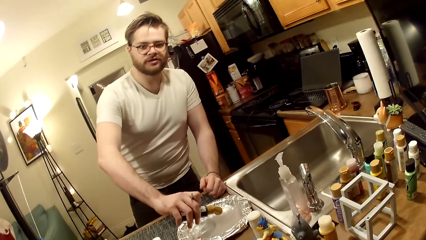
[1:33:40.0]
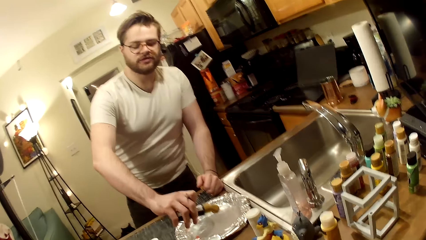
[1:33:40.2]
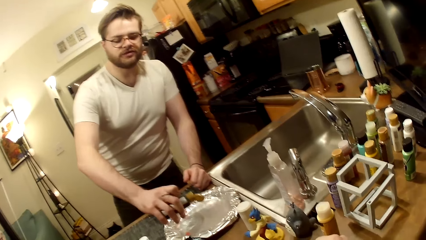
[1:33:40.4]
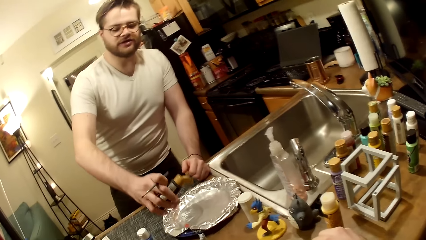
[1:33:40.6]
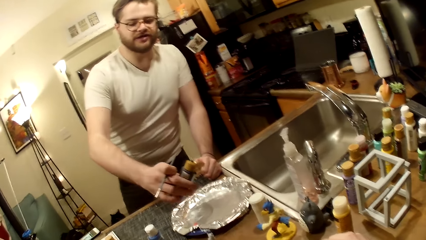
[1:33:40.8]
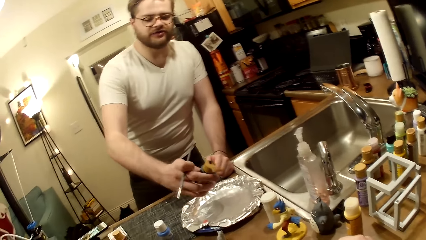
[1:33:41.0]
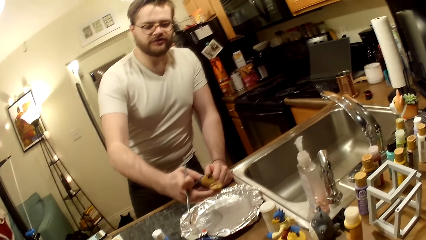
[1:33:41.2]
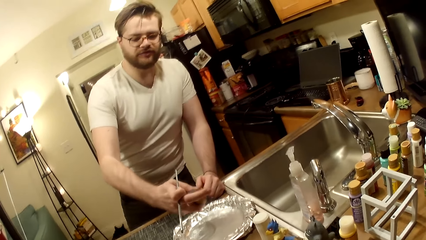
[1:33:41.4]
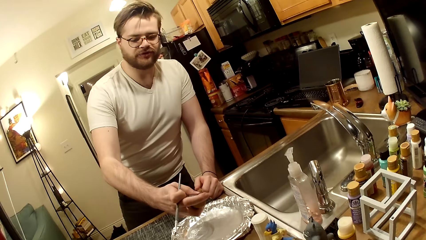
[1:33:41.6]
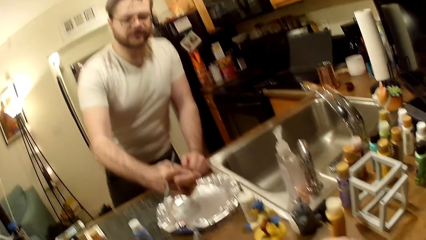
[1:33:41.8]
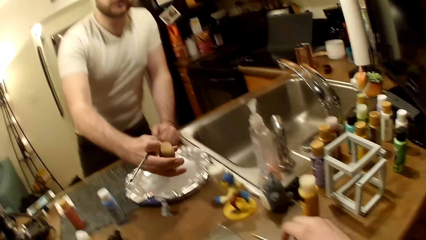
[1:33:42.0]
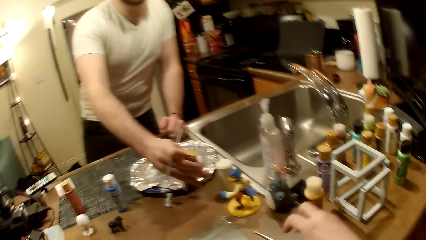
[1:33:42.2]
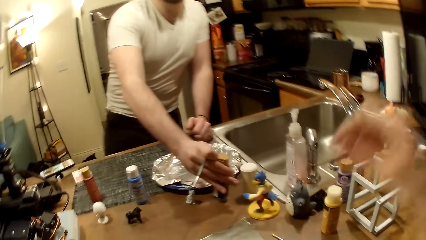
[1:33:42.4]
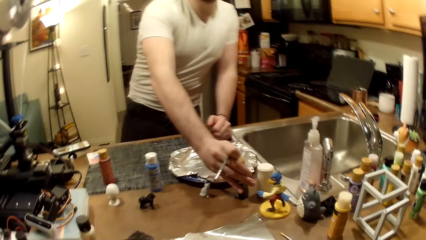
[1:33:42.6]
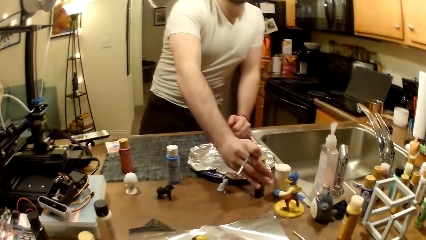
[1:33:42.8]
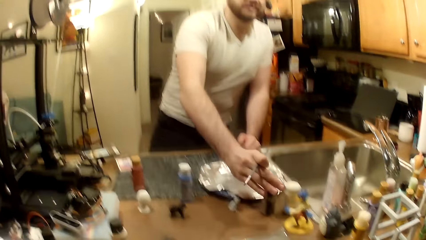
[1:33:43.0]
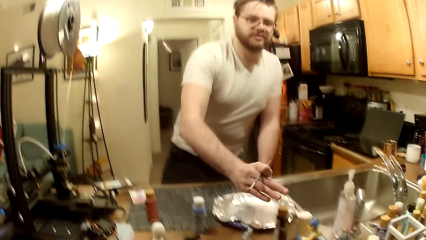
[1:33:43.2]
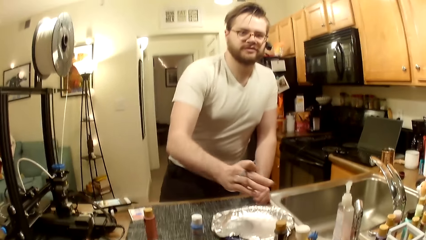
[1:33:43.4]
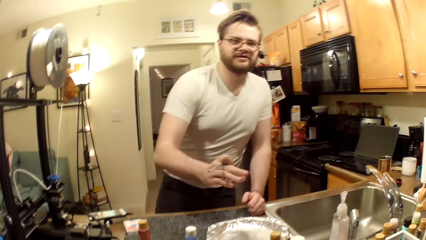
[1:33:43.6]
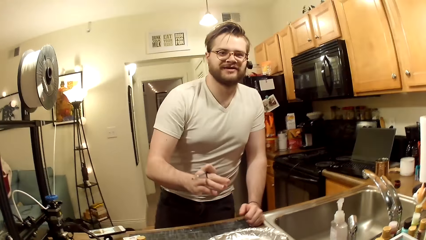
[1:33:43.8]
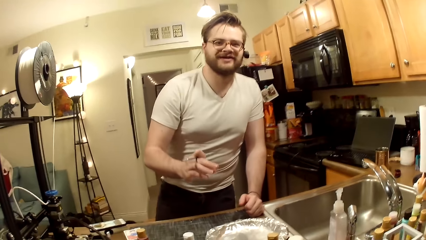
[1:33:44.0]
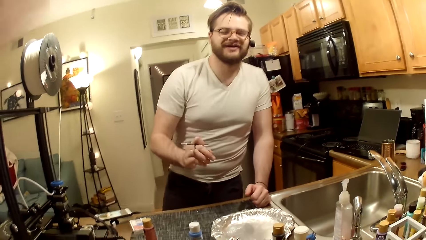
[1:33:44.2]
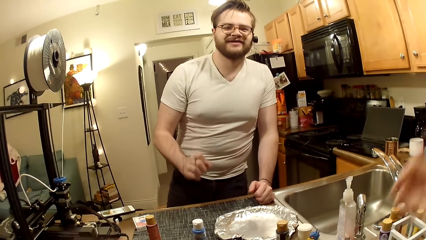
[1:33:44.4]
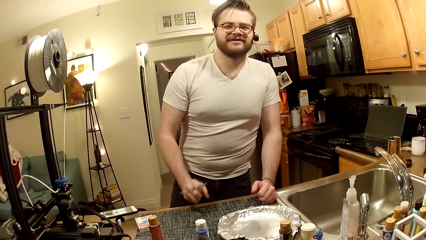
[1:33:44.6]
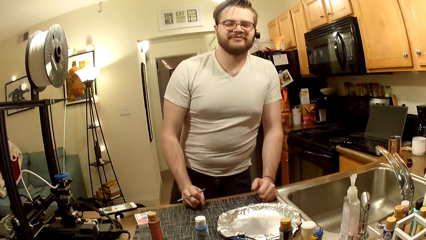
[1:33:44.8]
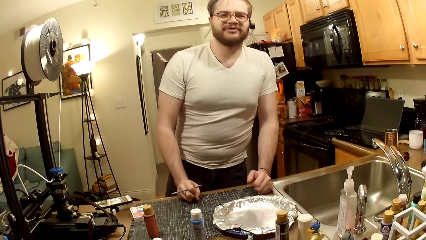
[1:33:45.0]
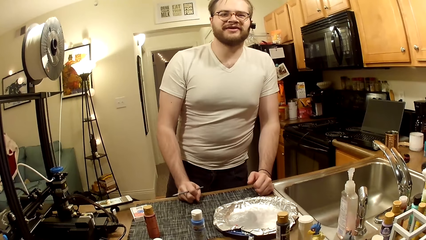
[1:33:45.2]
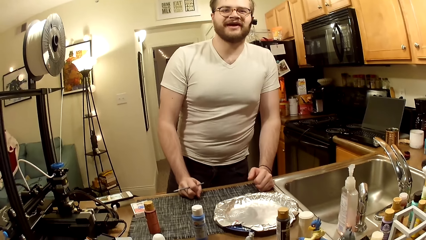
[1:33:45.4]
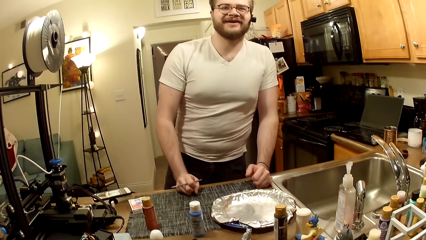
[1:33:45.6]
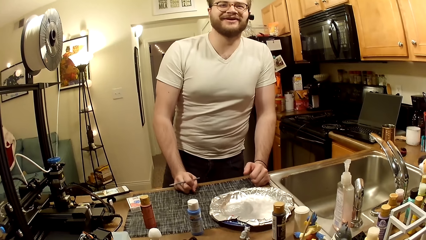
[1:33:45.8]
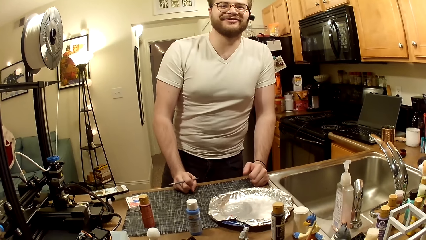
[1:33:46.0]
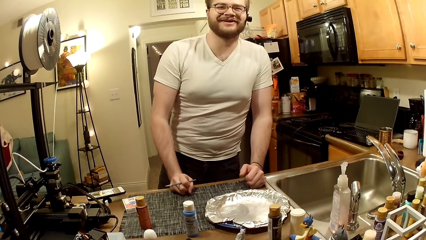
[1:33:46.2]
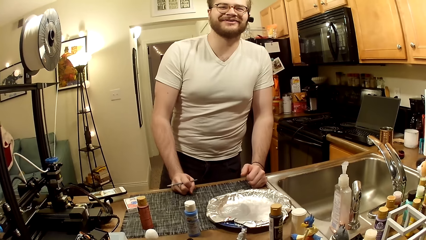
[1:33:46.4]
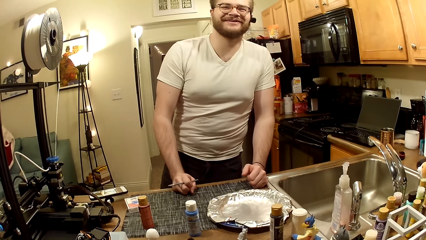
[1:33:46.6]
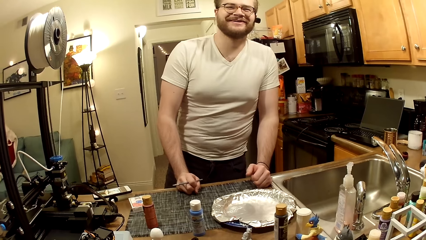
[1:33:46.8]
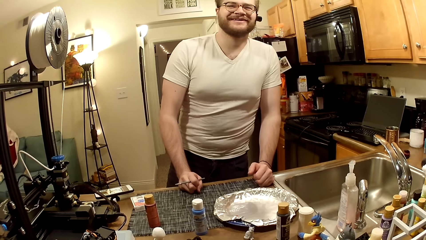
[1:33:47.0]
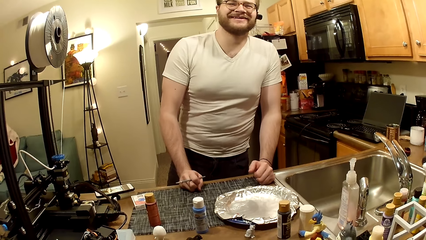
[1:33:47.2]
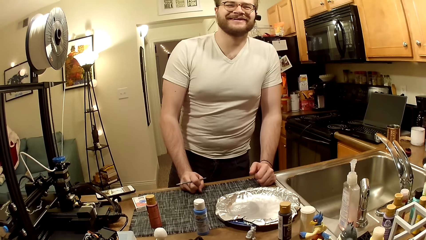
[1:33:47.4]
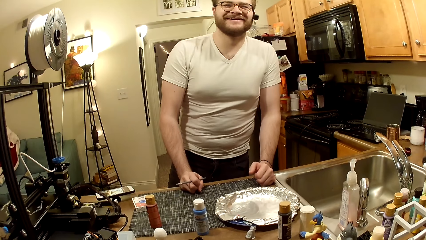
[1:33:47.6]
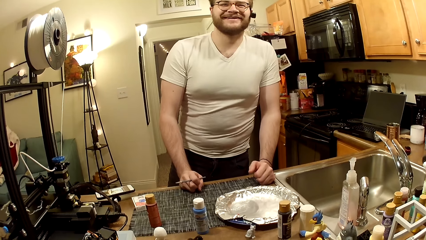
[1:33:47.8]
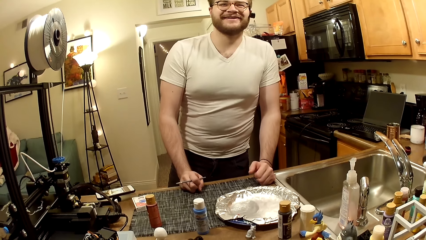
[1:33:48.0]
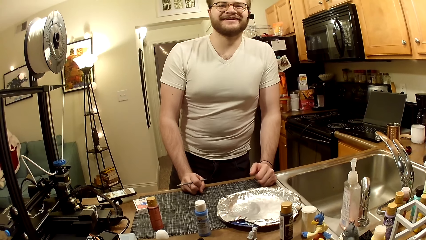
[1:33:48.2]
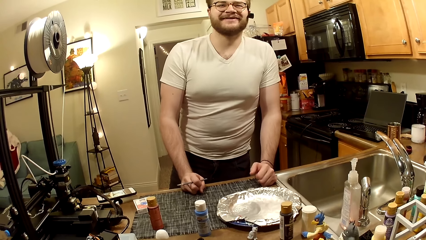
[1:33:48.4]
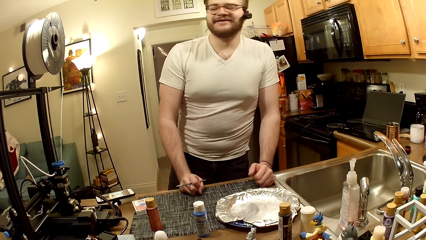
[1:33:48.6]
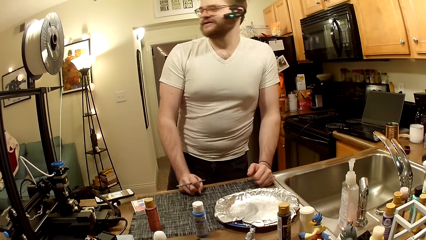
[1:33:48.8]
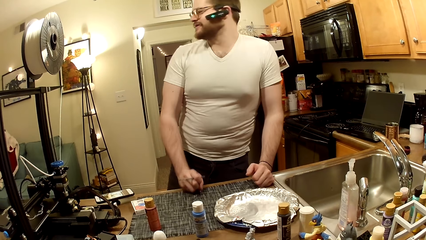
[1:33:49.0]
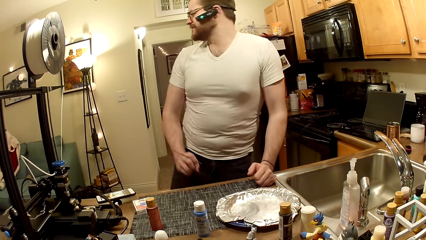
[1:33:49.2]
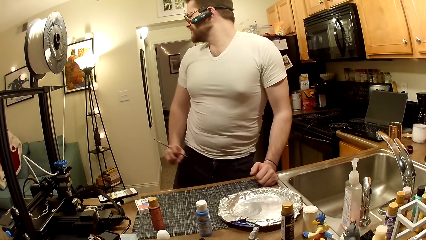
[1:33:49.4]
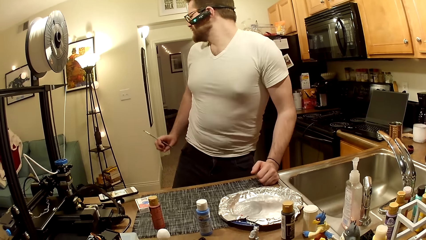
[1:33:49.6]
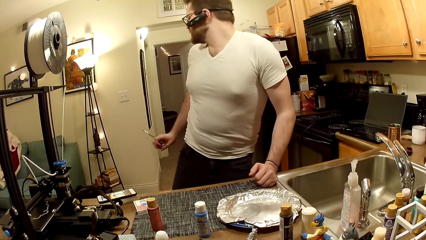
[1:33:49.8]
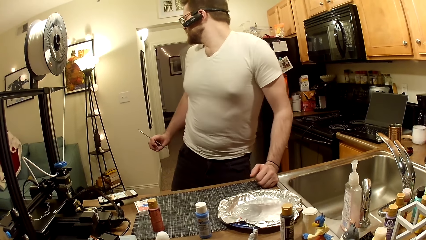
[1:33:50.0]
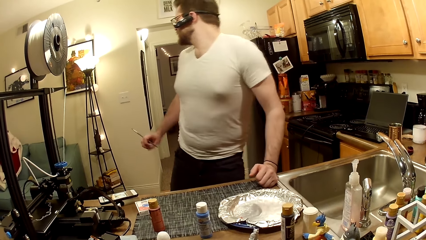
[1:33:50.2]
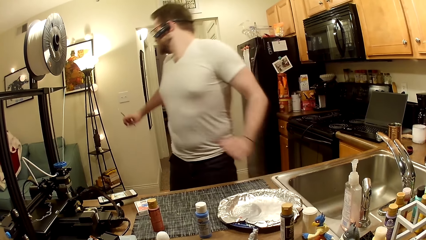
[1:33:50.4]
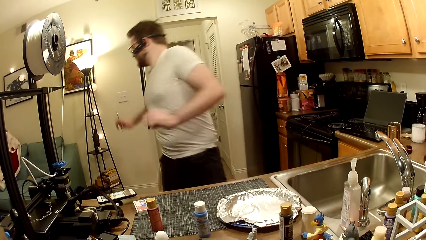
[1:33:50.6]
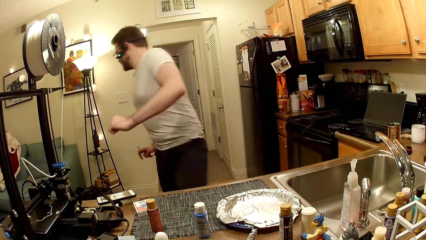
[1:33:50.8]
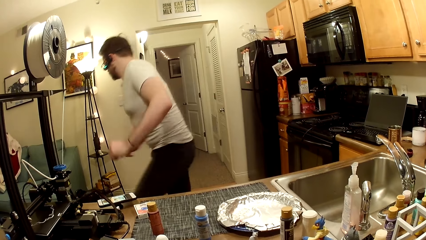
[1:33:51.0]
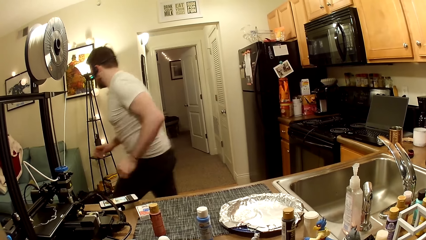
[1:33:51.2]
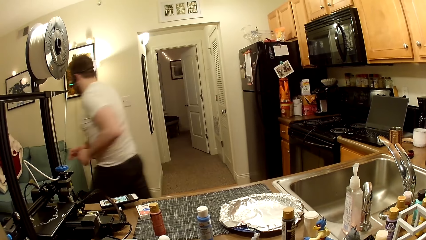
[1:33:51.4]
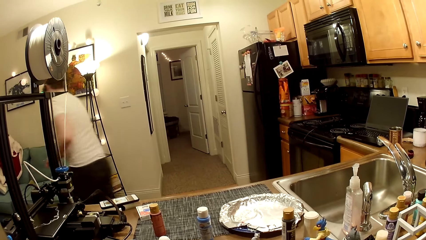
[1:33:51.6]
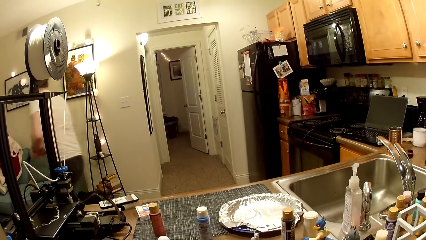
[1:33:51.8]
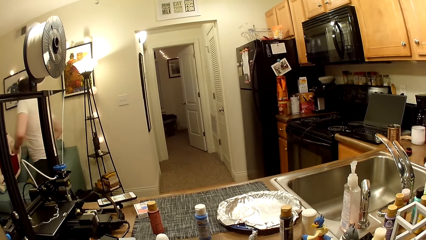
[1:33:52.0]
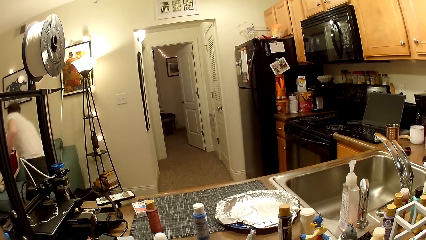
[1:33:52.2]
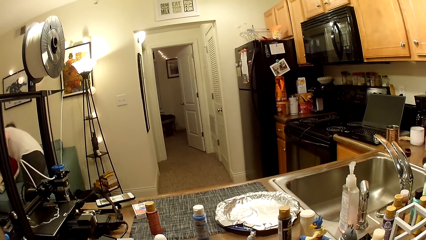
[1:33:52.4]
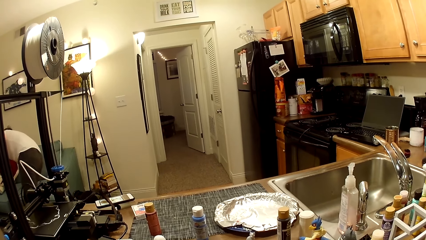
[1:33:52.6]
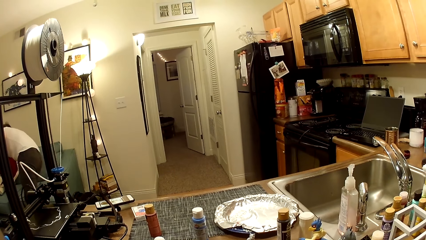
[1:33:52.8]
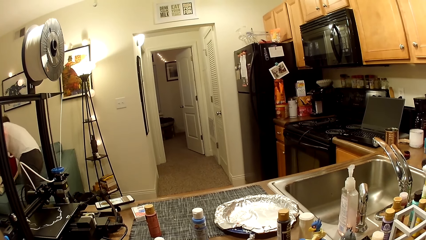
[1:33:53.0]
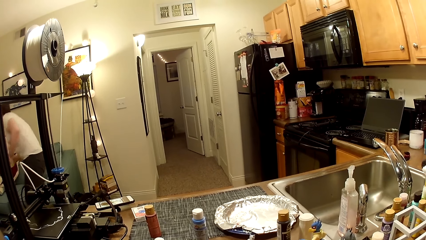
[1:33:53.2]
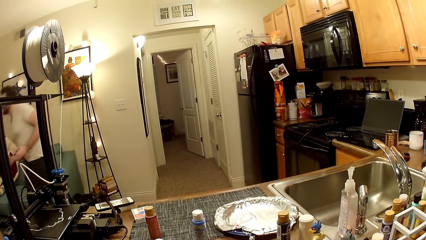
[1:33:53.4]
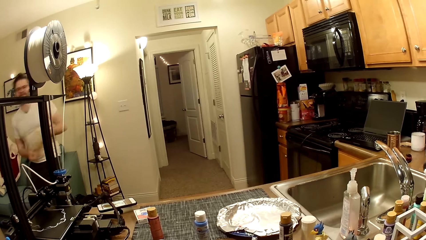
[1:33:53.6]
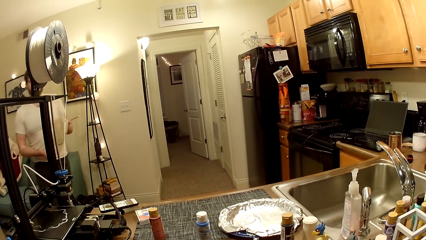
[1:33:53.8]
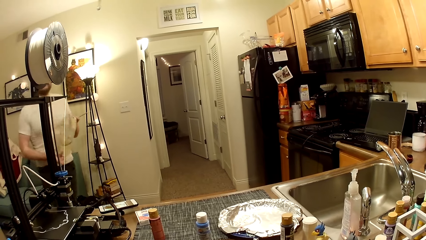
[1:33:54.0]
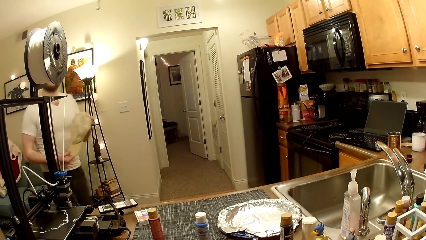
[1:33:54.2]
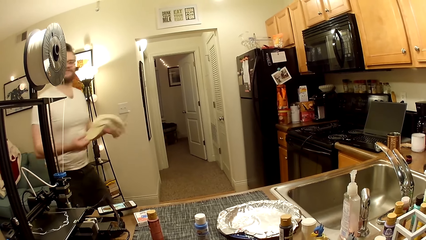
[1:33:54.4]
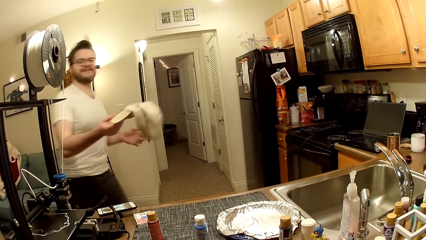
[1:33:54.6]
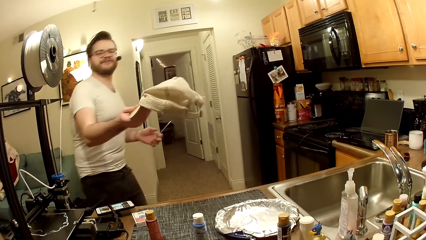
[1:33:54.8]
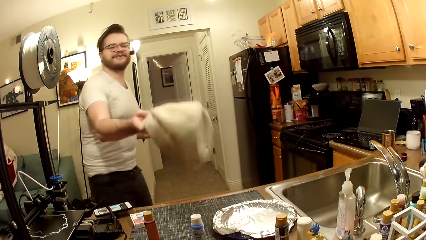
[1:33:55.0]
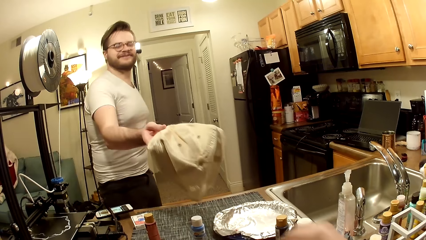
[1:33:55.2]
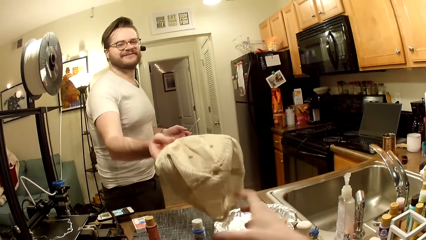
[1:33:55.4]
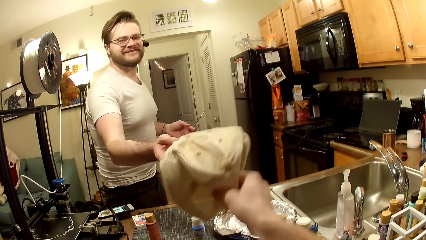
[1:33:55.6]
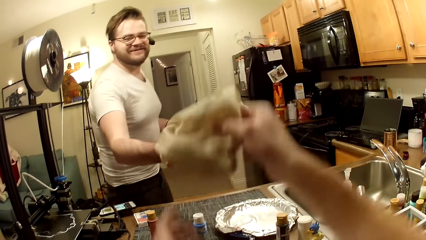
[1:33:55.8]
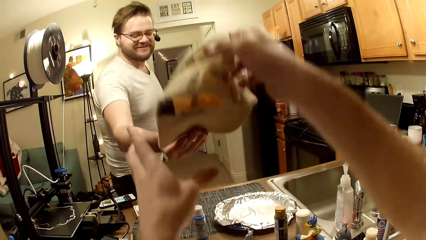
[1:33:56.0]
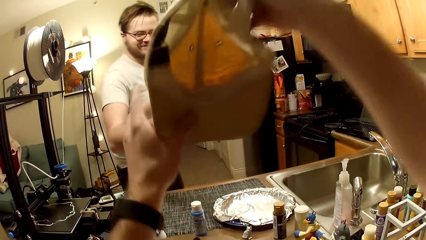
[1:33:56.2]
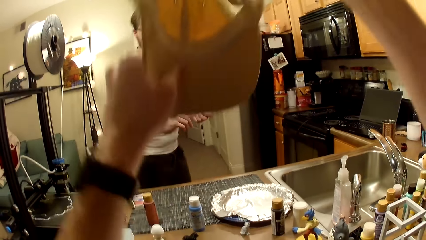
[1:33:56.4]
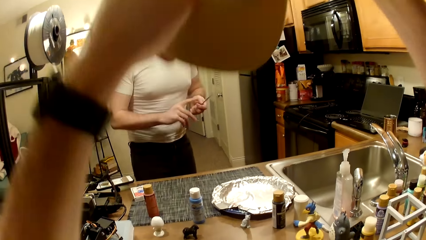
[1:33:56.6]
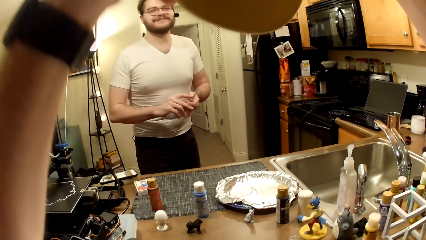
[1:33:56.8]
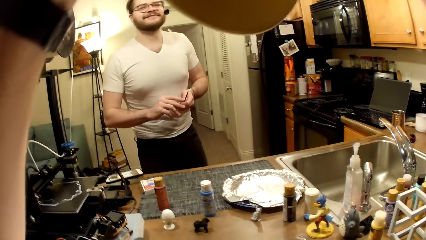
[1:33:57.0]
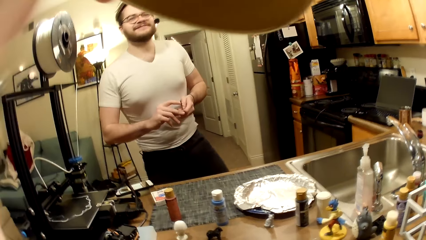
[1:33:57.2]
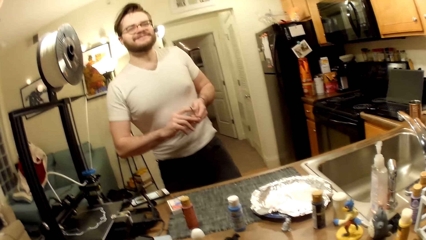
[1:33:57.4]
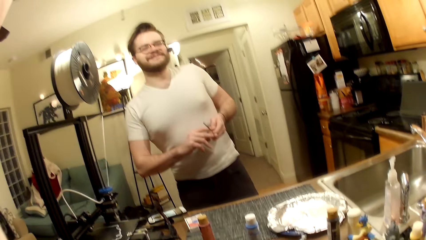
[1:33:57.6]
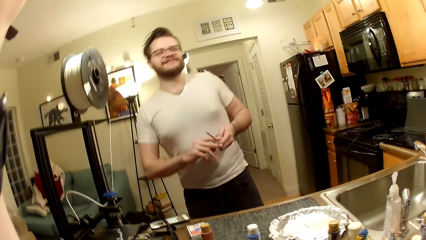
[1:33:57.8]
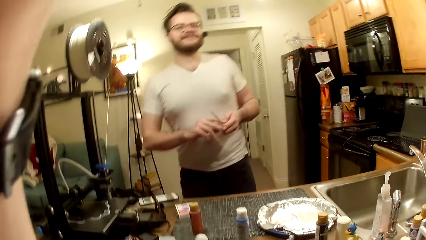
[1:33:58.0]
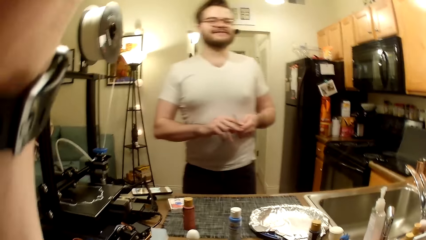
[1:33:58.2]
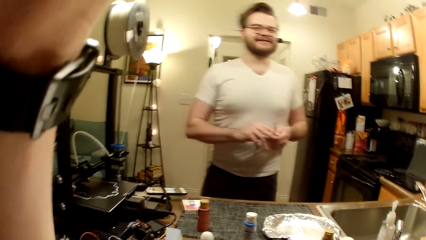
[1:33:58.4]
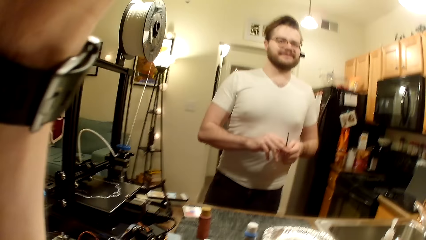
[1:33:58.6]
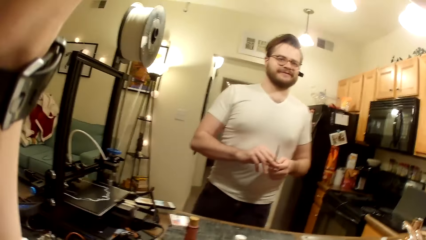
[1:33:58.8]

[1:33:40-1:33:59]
The man closes the lid of the paint bottle with his right finger. The camera wearer raises his right hand towards the camera. The man drops the paint bottle on the work table with his right hand. The camera wearer drops both hands from the camera. The man rests his right hand on the work table. The man converses with the camera wearer. The man walks towards the sofa. The man picks up a face cap with his right hand. The man holds the face cap with both hands. The man passes the face cap to the camera wearer with his right hand. The camera wearer collects the face cap from the man with his right hand. He holds the face cap with both hands. The man collects the paint brush from his left hand with his right hand. The camera wearer wears the face cap.
